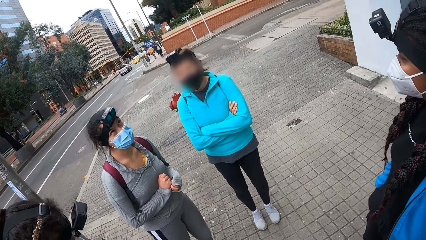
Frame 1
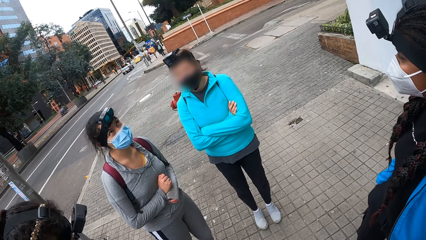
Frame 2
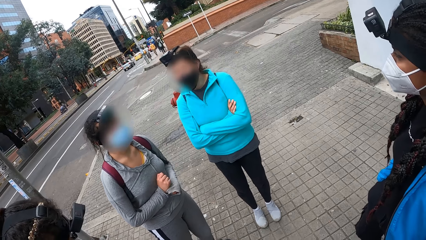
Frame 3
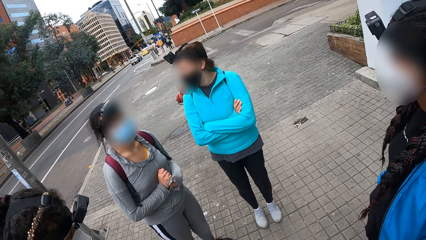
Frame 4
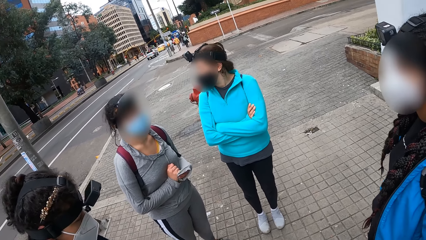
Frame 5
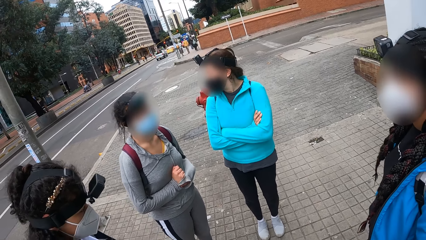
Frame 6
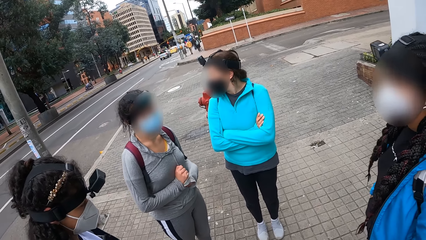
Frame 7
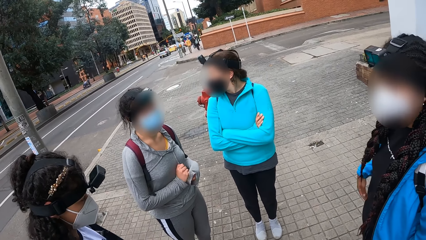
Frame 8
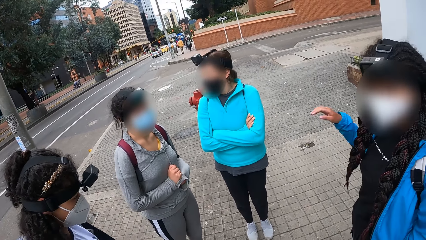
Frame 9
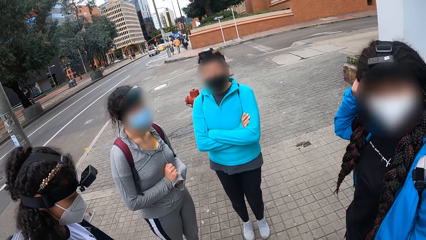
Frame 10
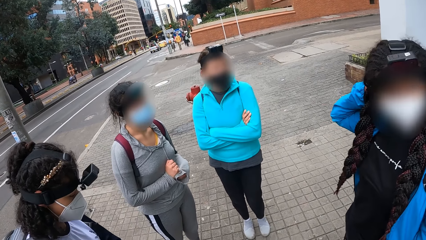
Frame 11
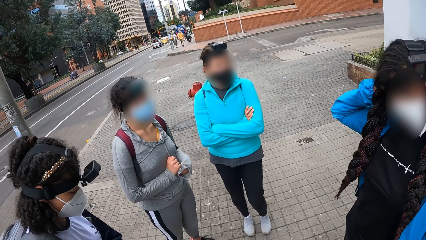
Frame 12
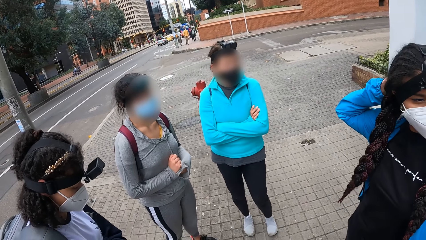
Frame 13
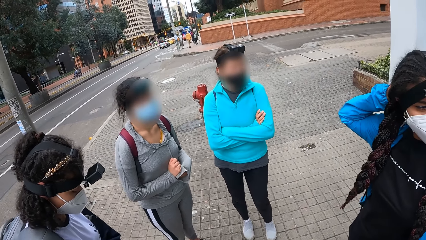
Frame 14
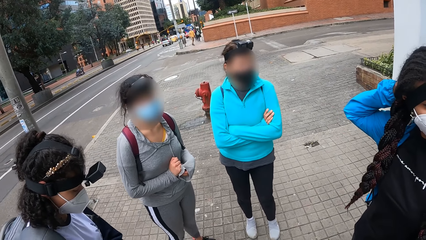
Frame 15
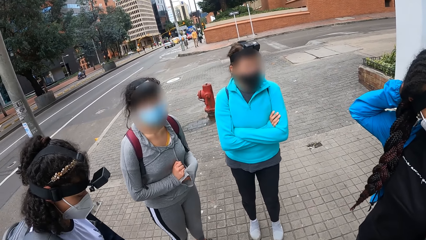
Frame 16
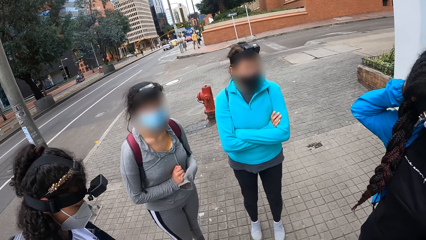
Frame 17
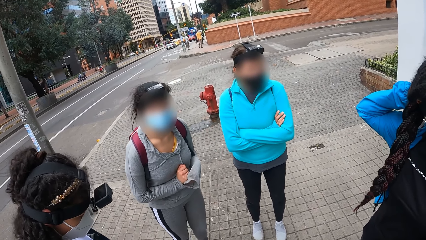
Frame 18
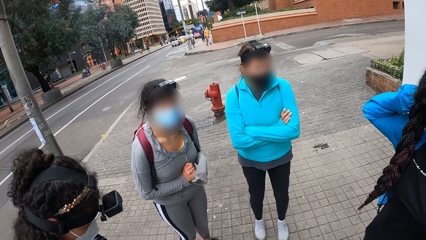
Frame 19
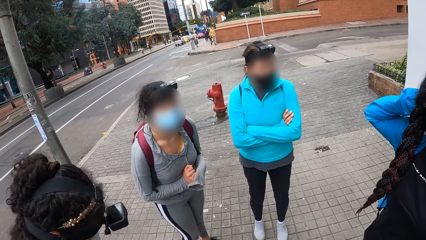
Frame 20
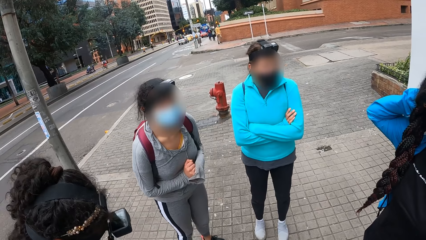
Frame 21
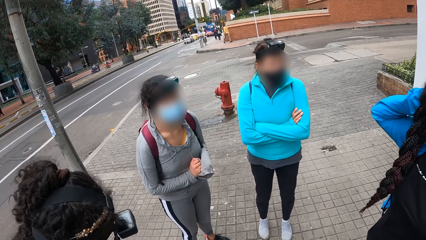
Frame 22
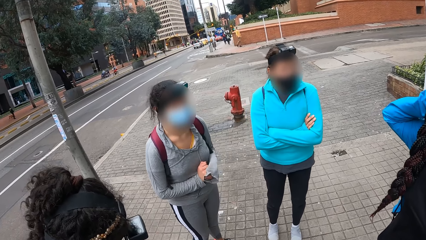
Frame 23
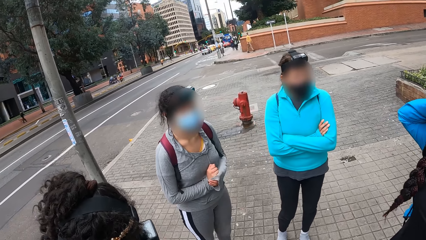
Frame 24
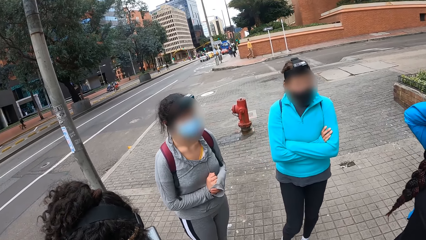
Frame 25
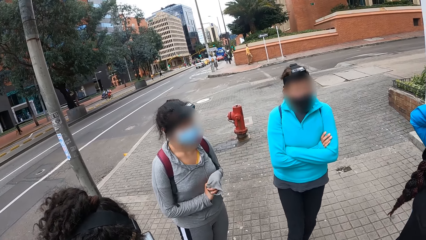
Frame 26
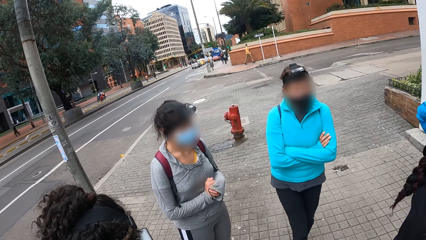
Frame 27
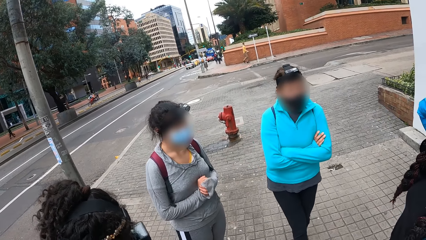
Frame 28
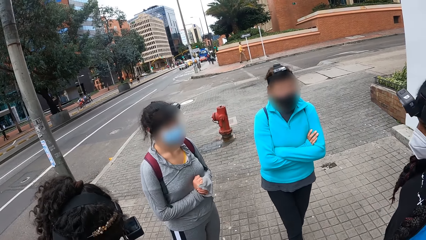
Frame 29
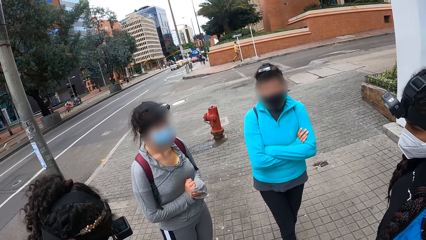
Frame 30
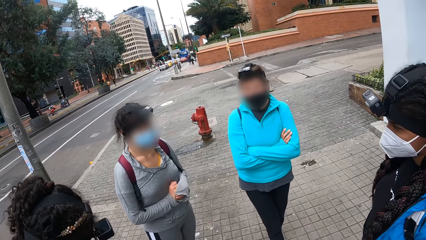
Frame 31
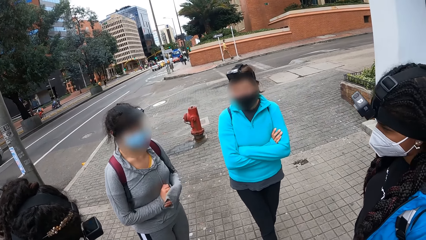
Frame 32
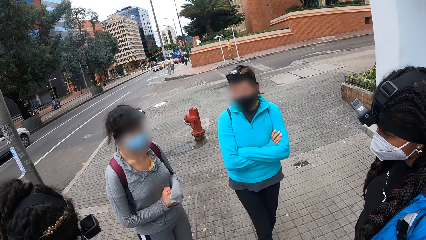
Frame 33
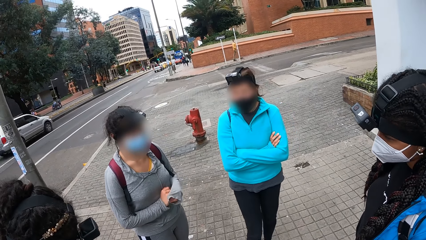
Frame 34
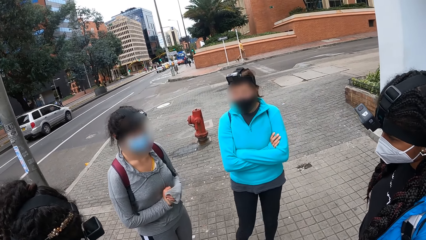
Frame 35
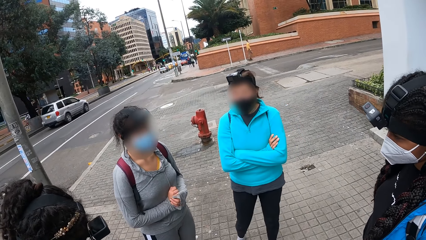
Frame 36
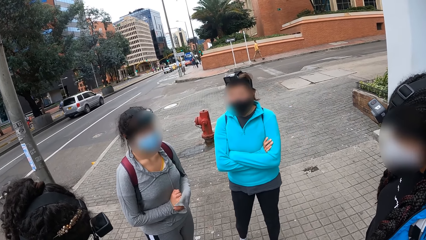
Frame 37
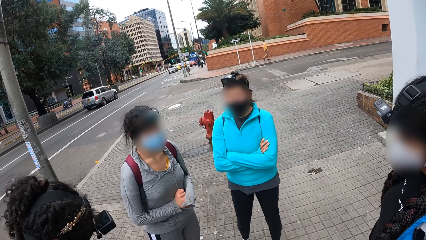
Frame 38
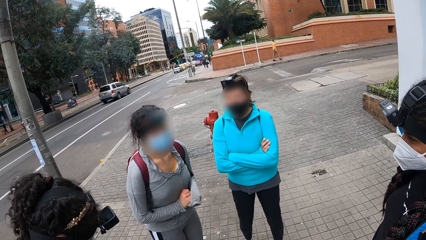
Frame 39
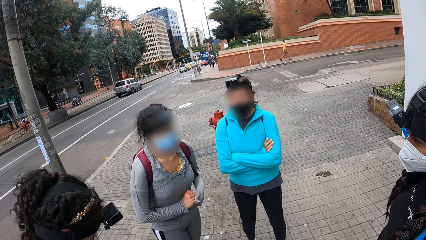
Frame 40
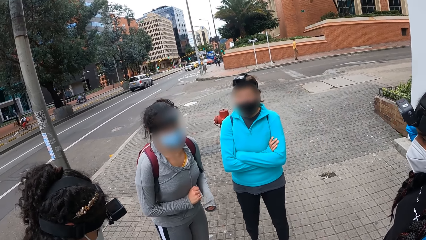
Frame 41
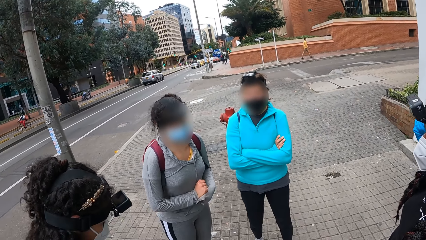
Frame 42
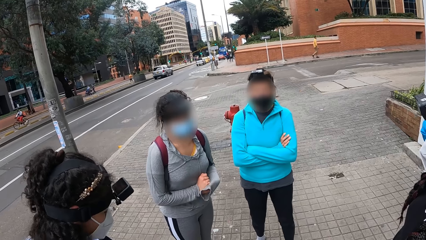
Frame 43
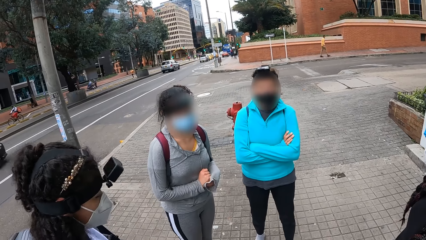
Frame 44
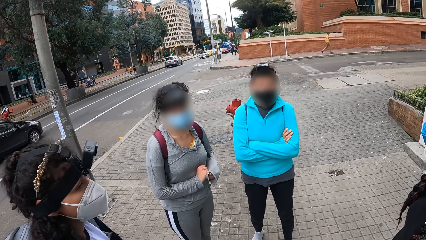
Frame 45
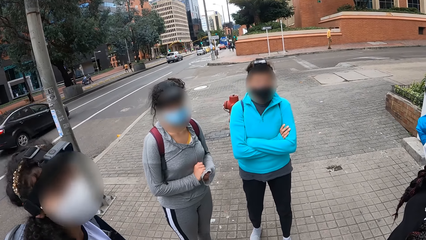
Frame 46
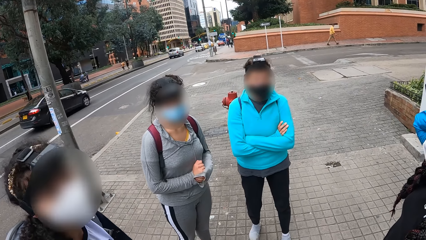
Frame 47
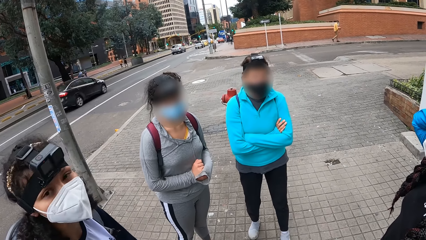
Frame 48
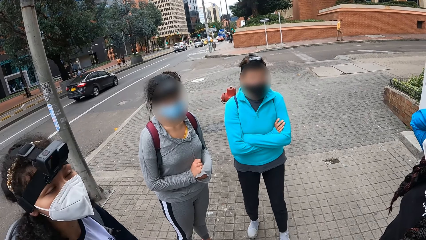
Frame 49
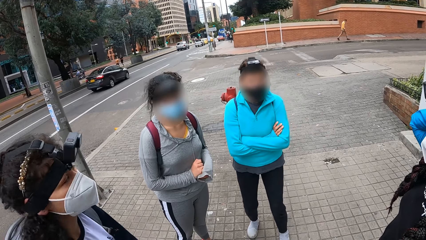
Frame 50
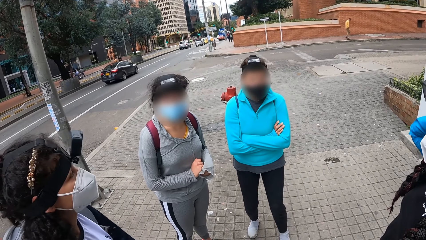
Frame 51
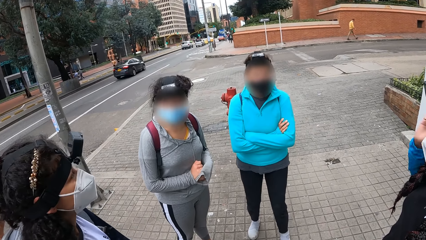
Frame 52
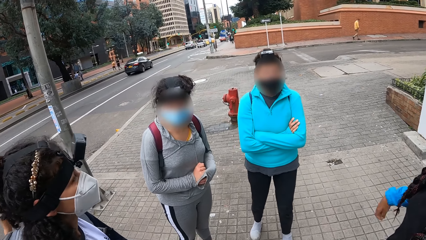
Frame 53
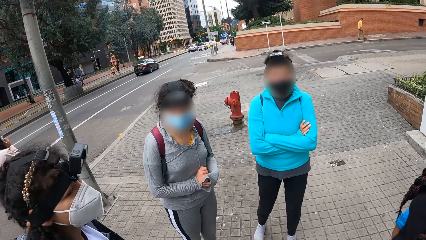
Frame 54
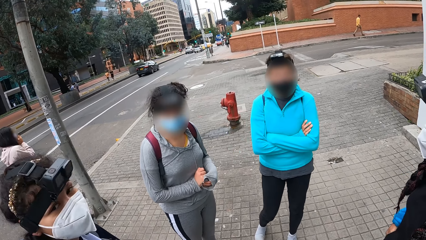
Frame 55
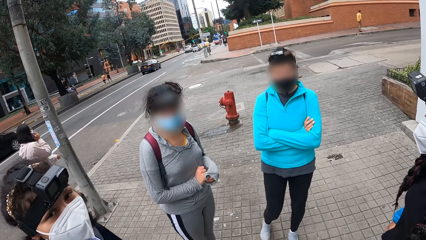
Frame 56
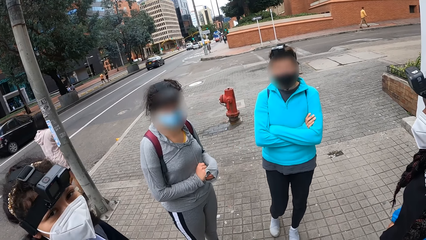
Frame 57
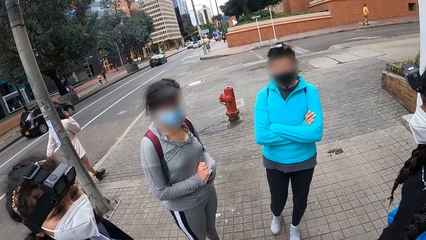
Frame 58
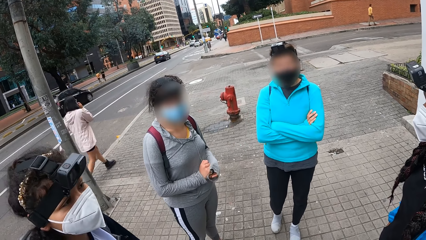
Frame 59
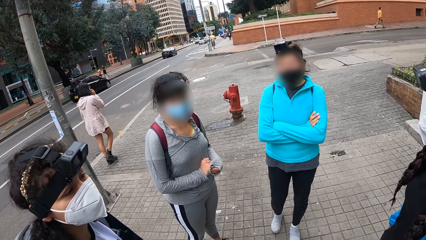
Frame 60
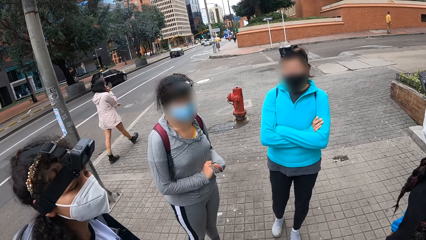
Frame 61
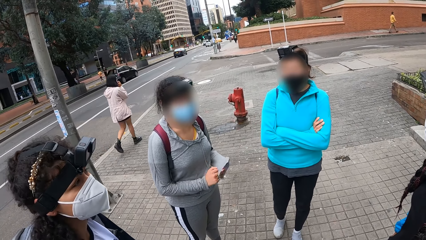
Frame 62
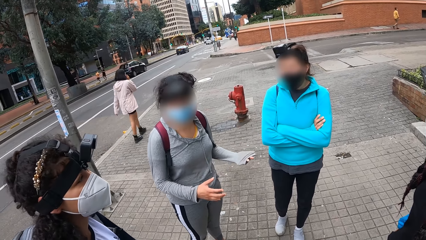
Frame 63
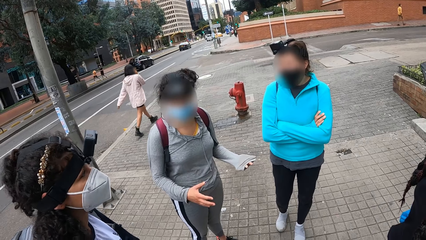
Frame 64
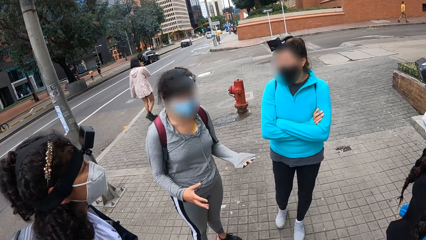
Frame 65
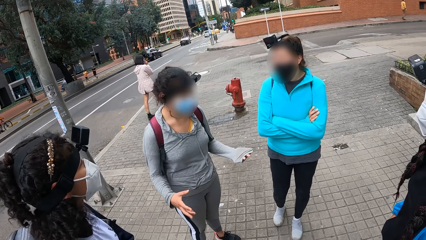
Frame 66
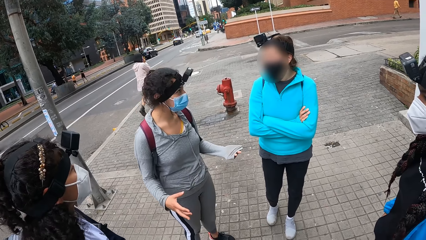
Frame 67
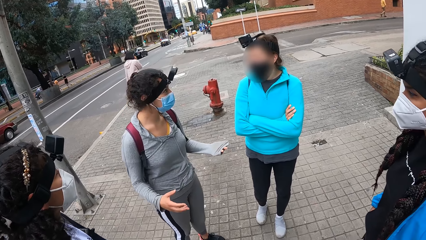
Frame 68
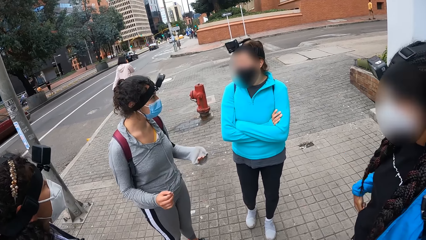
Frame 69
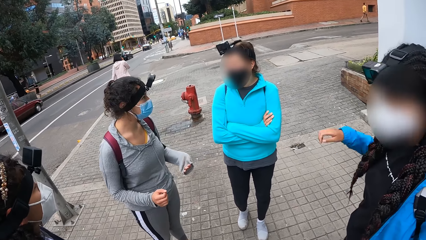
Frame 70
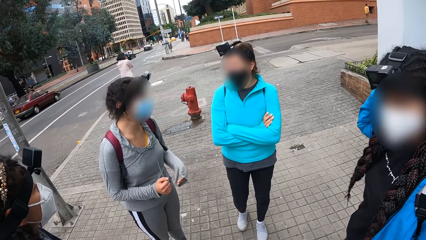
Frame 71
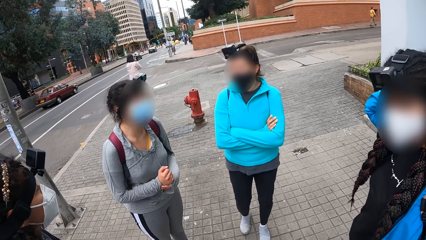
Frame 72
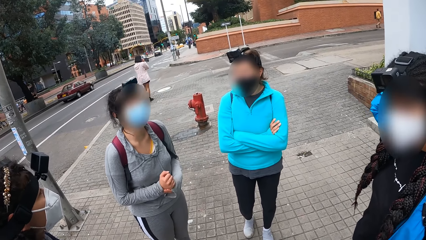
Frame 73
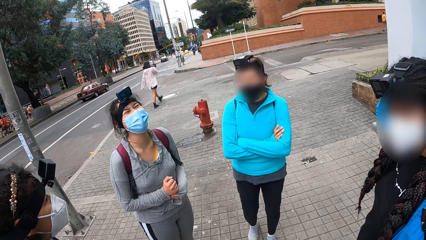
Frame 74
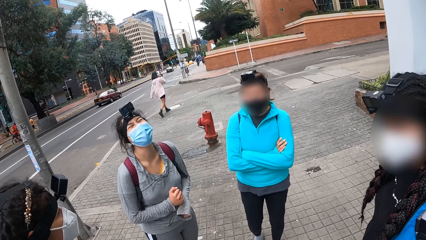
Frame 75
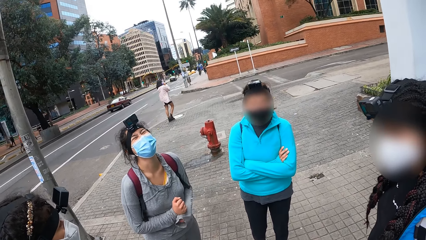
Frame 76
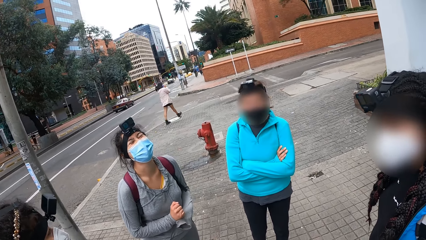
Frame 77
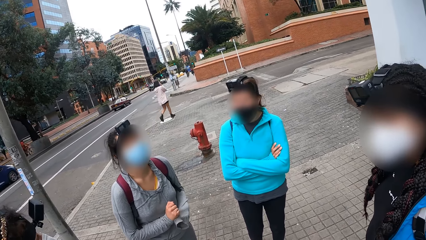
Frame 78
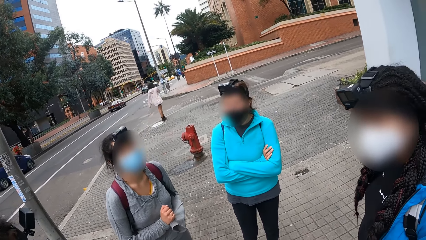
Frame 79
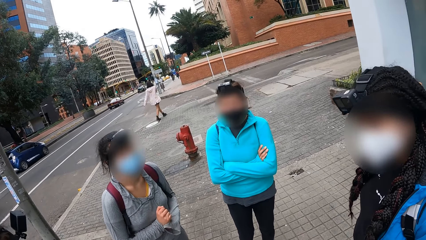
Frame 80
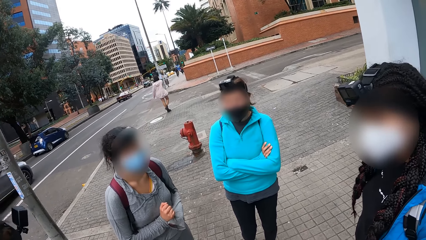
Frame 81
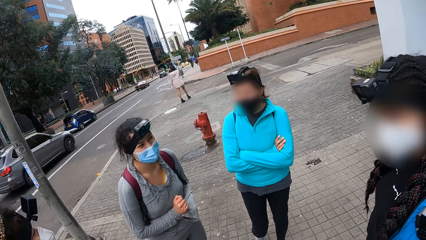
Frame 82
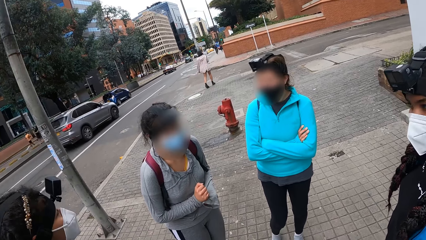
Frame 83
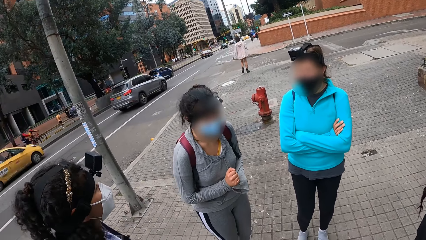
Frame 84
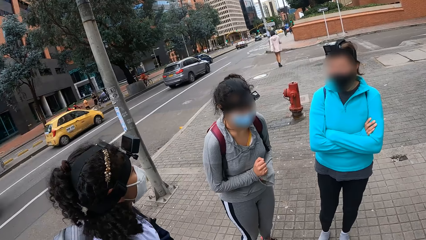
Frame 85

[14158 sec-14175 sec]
A woman touches her hair with her right hand. Another woman converses to the colleagues.
